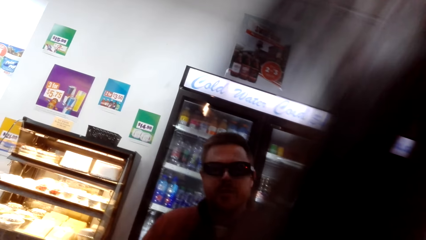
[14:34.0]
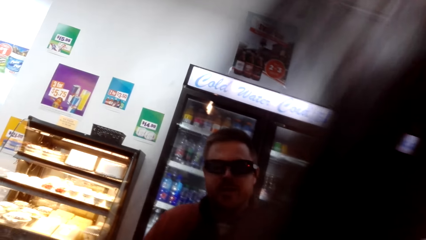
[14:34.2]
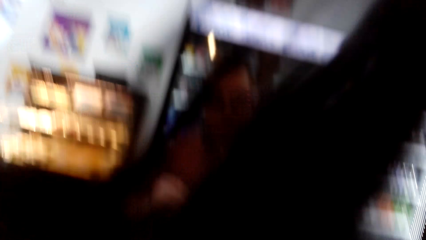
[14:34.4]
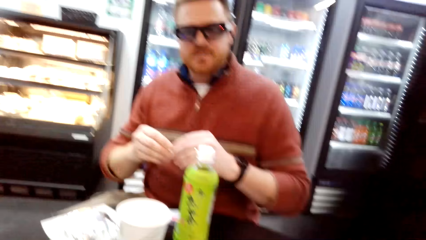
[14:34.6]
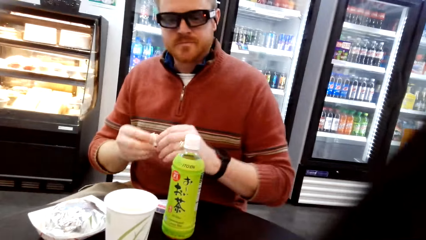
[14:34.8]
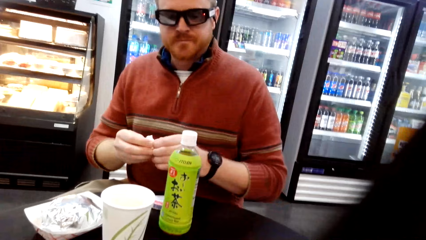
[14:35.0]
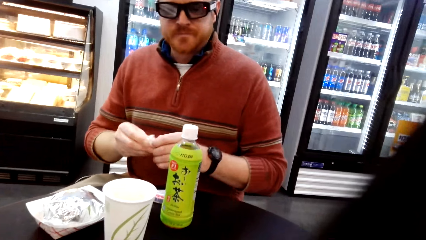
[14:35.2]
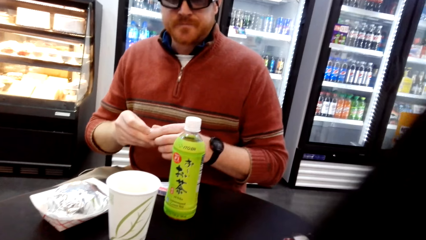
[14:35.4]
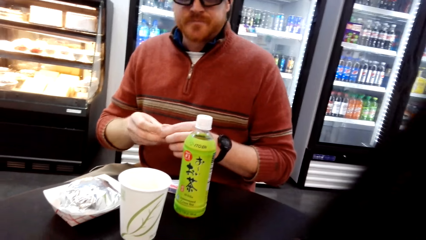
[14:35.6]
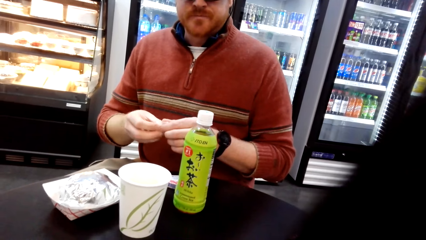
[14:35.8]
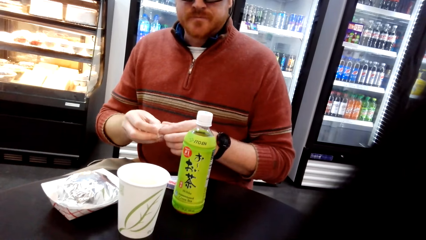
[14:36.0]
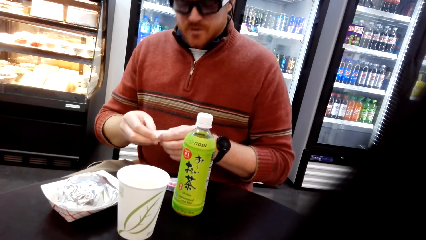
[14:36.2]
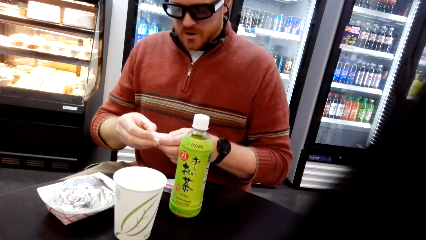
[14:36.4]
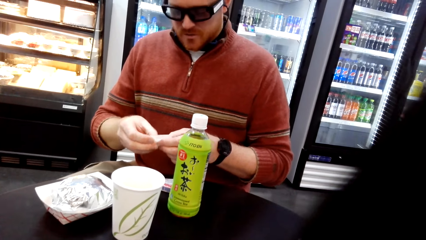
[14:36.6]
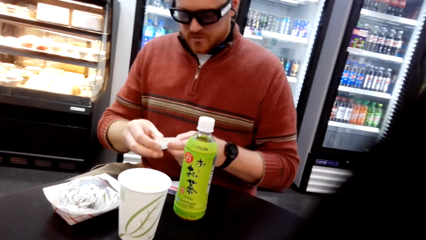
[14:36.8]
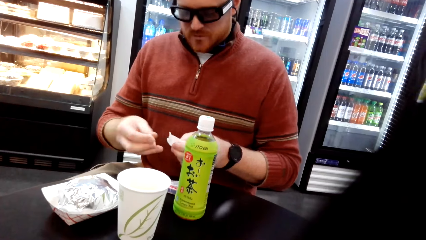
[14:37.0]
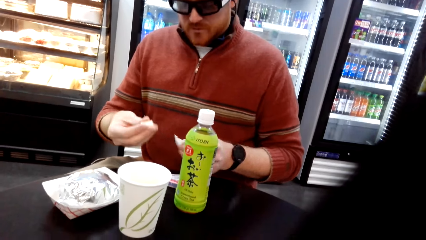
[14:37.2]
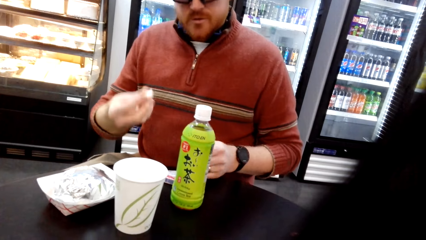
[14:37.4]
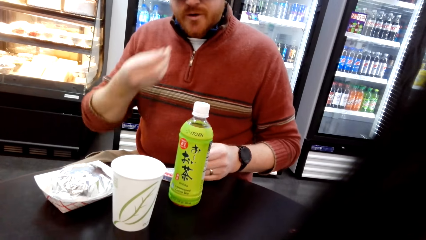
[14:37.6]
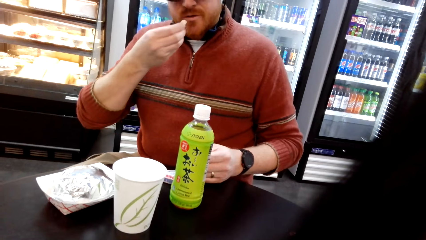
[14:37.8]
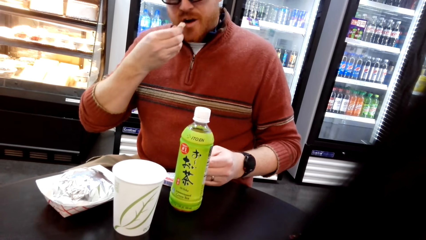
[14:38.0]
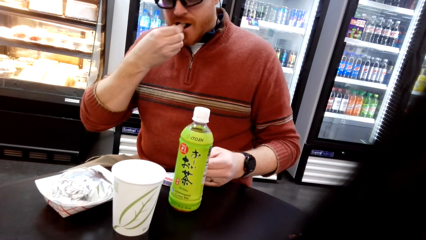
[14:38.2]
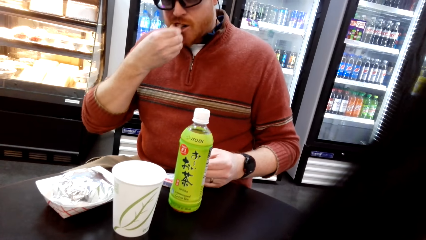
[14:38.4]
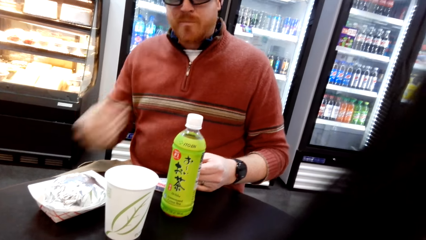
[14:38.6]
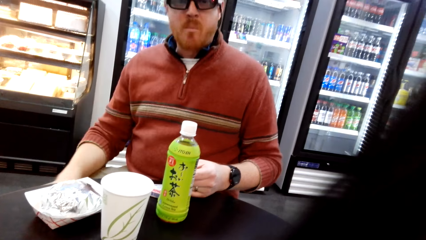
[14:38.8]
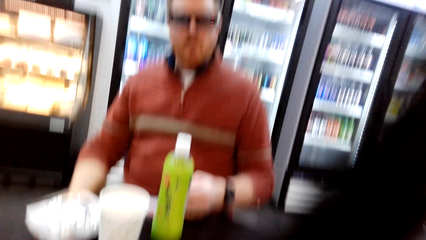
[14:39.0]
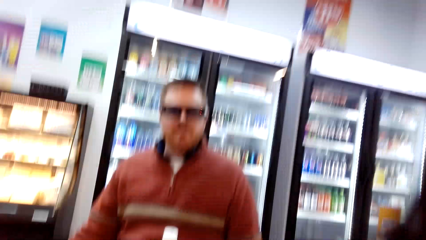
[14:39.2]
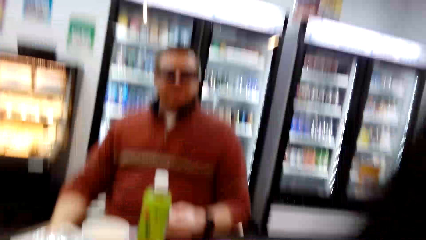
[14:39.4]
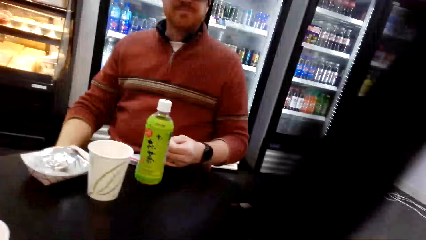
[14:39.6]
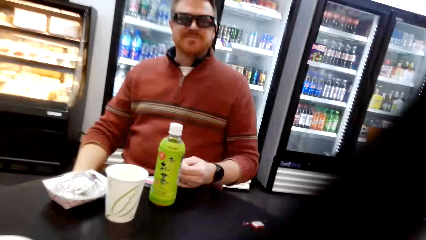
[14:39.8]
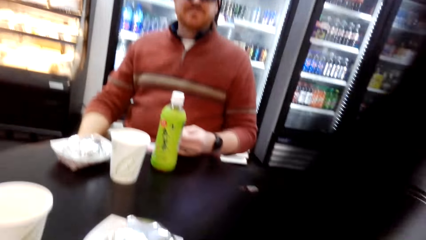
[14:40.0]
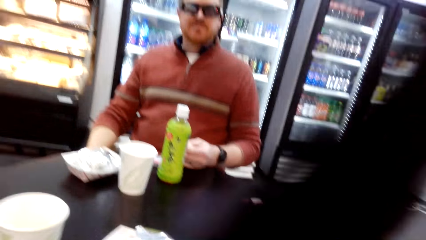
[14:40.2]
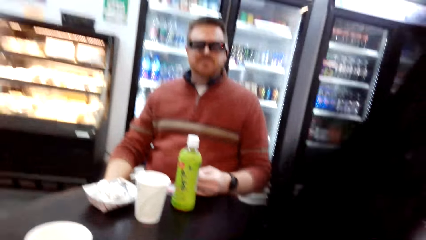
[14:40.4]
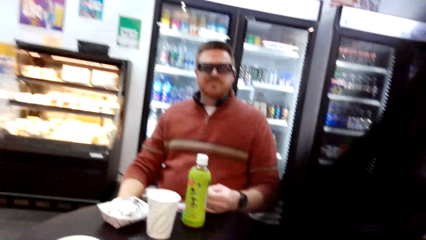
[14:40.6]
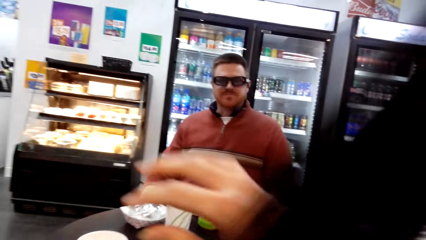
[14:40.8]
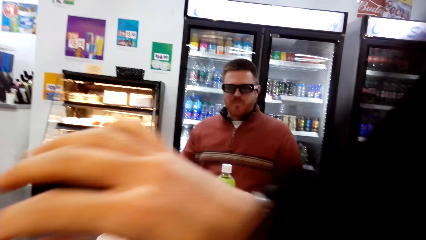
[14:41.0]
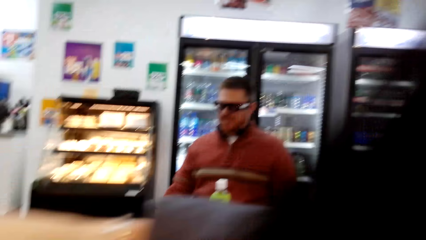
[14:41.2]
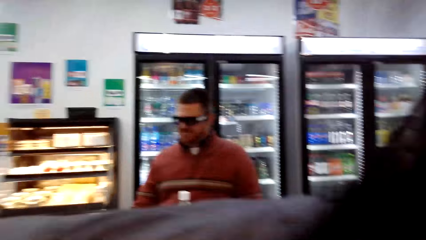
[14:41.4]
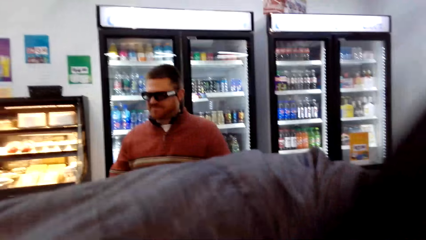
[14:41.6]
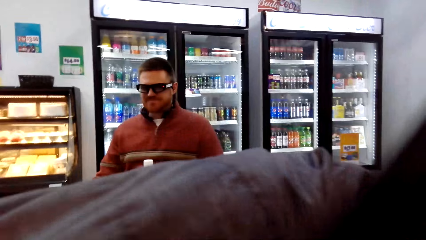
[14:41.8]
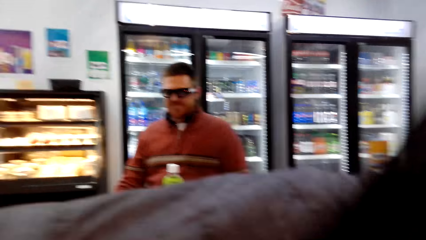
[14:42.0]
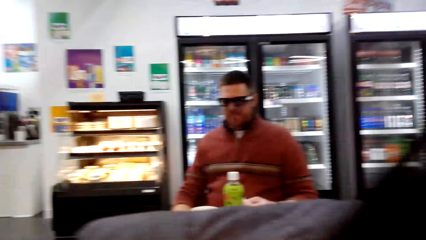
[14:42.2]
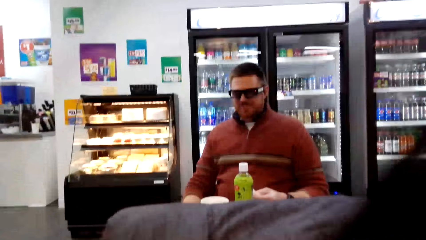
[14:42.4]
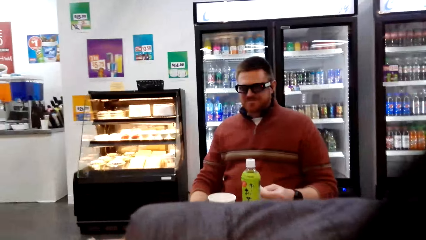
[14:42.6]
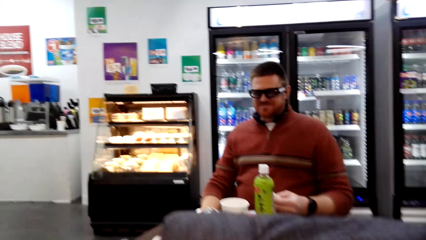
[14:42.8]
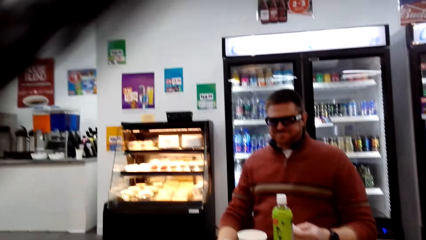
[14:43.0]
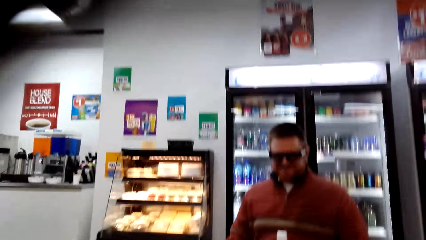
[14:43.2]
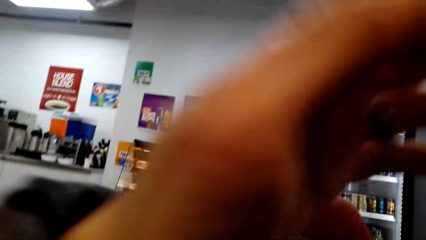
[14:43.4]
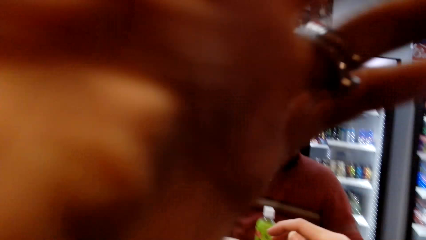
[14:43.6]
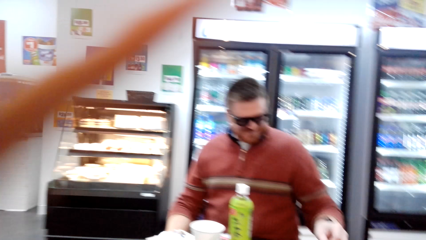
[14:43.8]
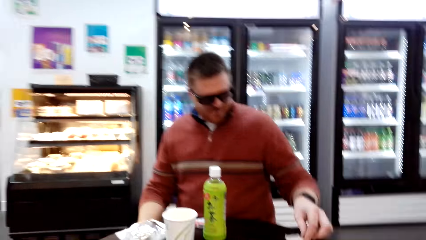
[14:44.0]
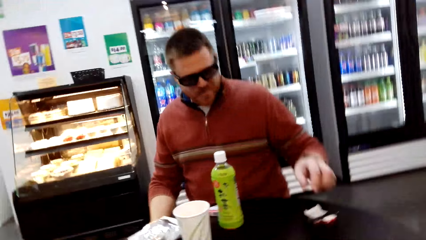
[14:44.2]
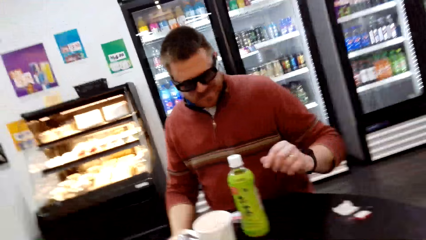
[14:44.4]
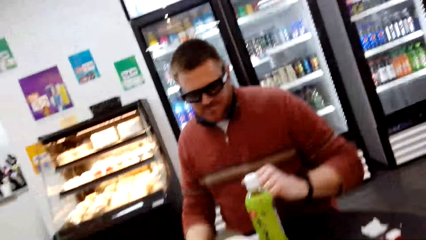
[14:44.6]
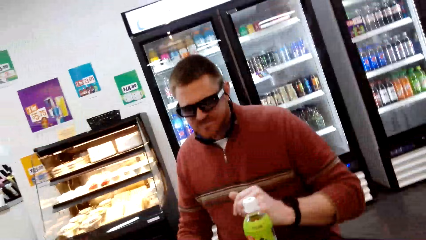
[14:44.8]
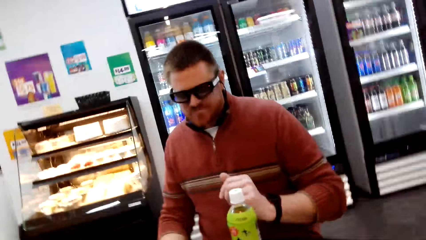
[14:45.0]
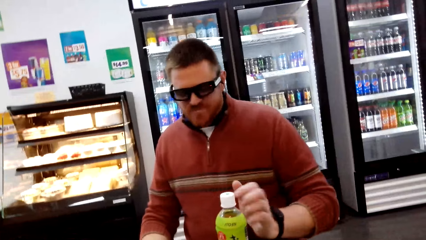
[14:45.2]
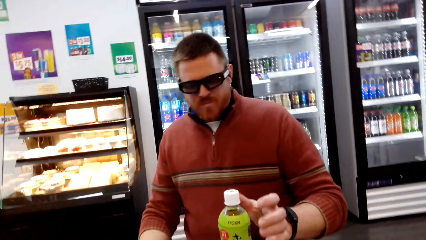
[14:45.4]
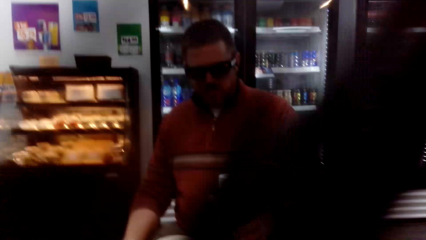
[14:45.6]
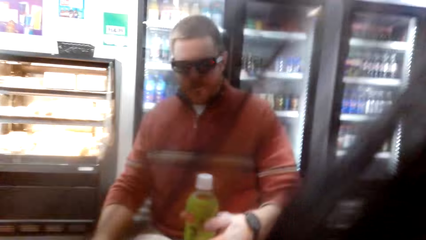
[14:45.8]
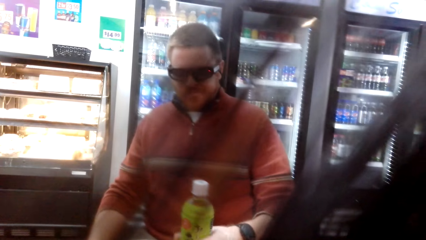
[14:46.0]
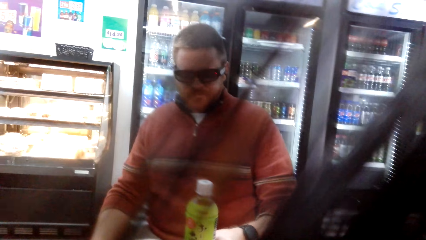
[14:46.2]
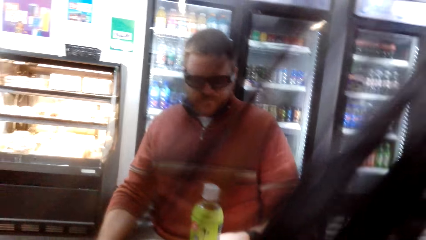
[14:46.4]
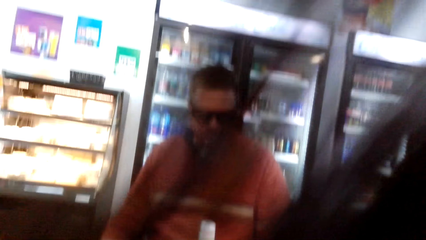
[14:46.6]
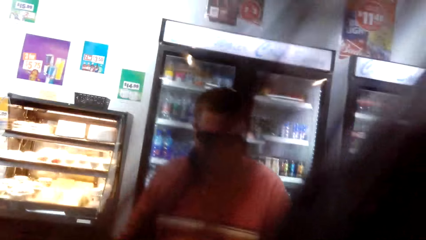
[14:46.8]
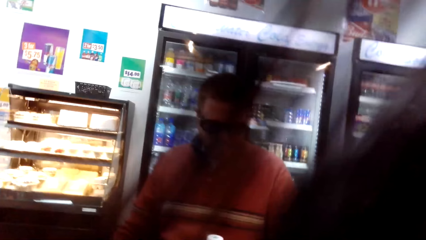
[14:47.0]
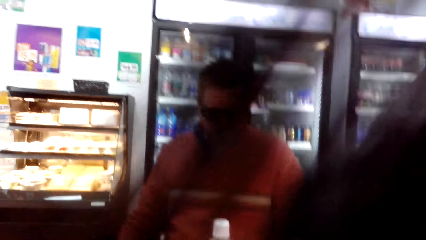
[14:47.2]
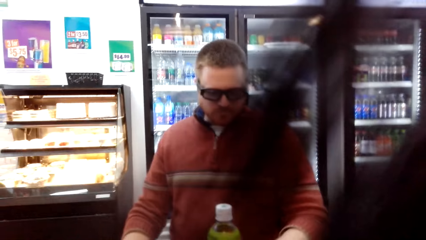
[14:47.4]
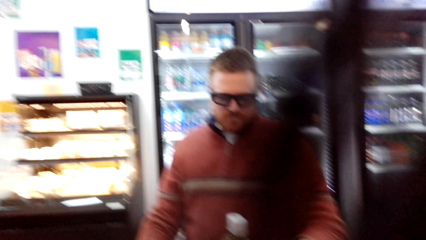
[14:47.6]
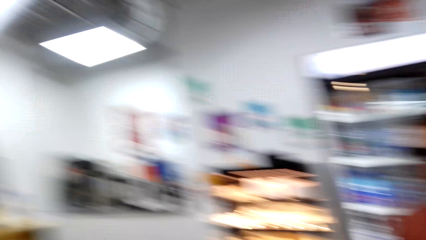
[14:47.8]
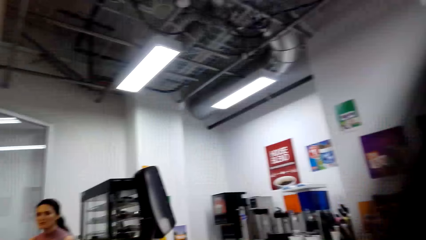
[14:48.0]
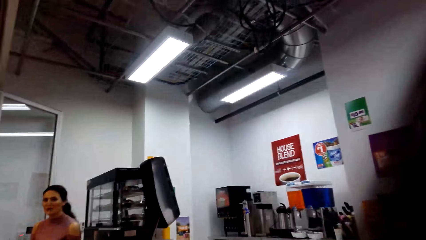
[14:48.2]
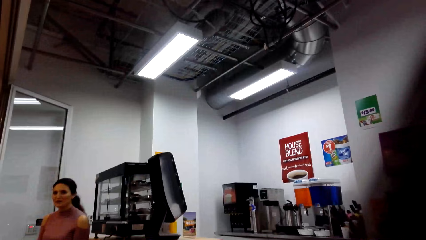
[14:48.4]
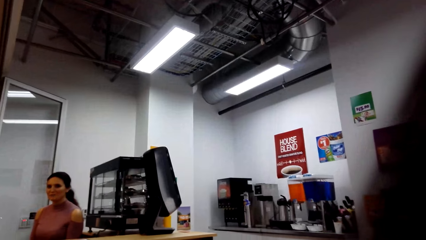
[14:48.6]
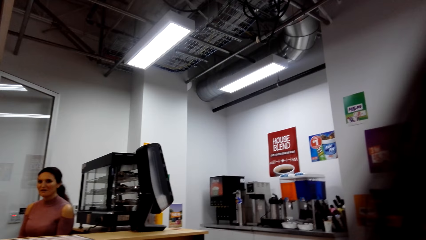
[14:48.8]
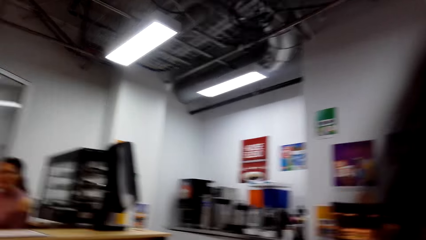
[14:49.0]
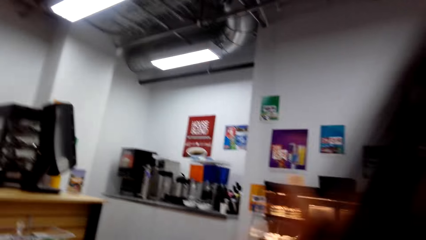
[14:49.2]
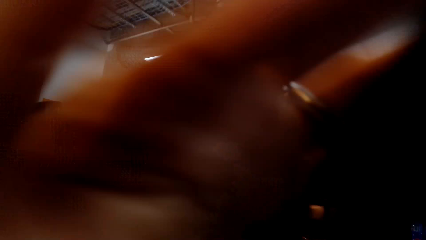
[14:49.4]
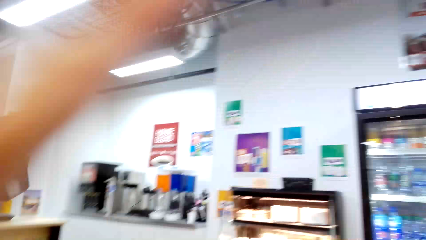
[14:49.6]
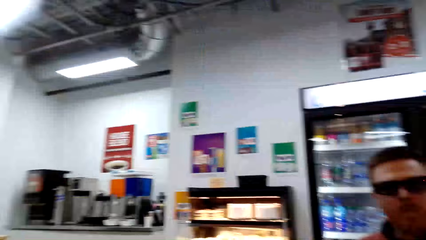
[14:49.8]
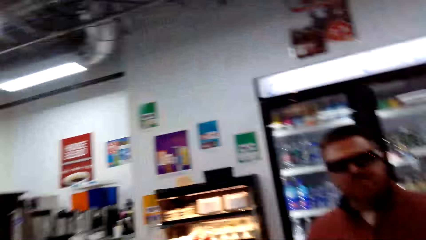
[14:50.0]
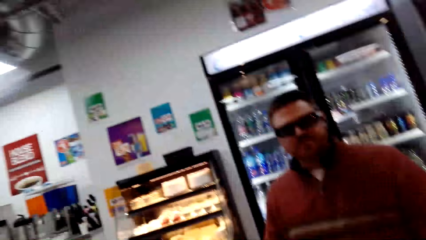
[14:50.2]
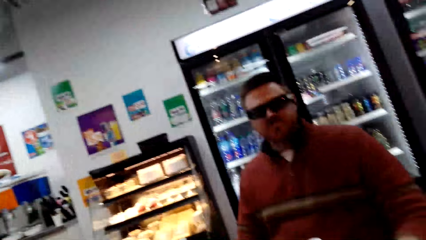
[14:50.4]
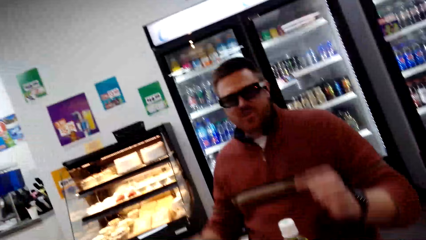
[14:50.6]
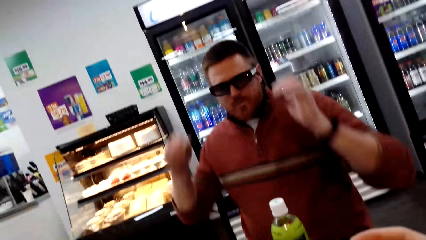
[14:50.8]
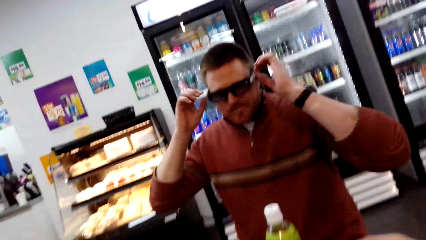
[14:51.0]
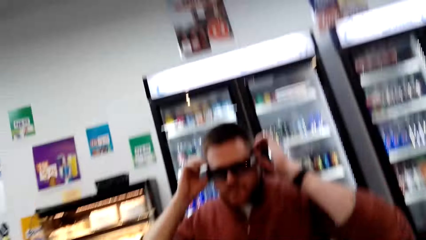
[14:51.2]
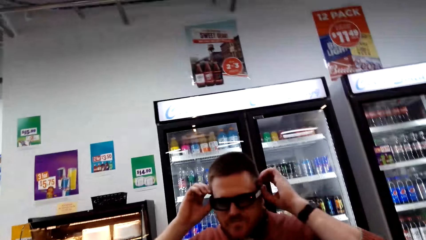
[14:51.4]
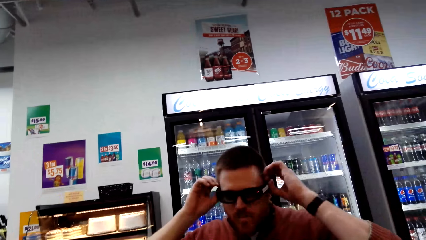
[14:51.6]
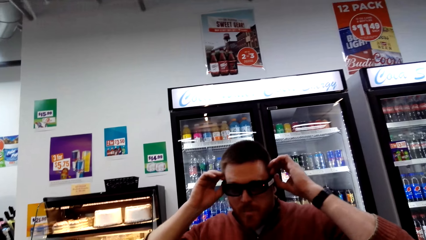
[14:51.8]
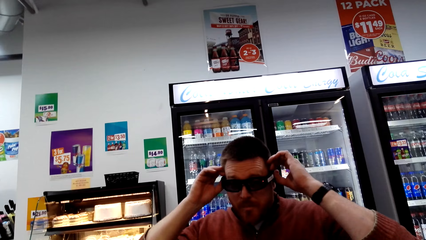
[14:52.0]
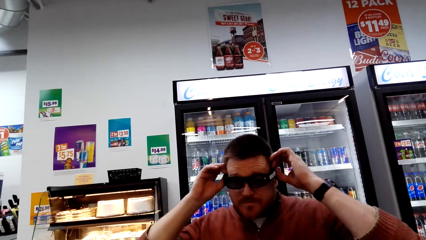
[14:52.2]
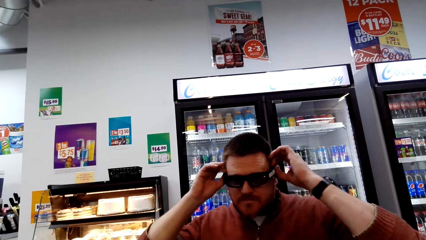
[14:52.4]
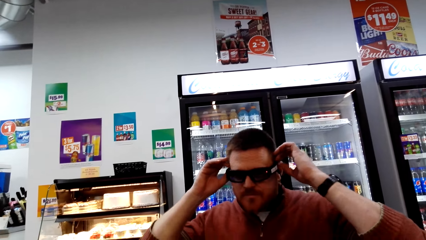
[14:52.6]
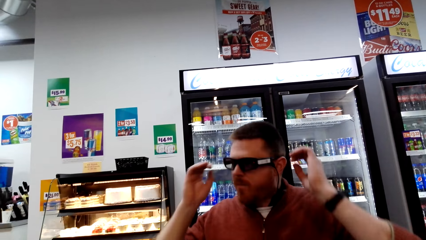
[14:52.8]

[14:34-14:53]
The camera wearer talks to a person. They turn around the supermarket.
